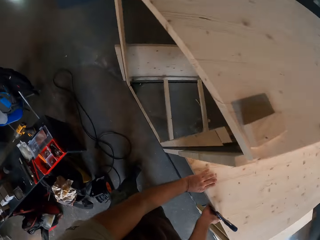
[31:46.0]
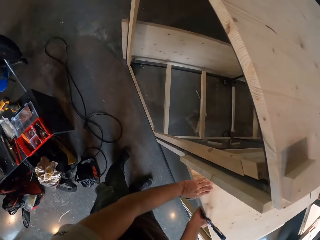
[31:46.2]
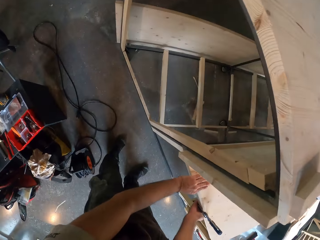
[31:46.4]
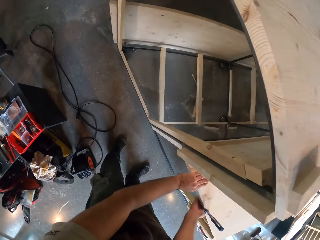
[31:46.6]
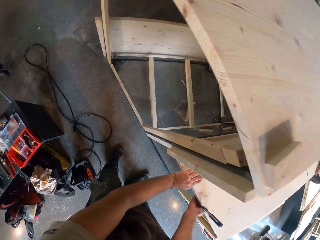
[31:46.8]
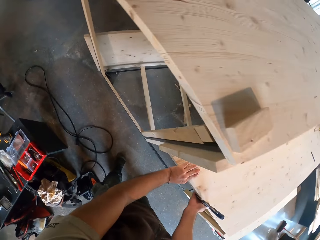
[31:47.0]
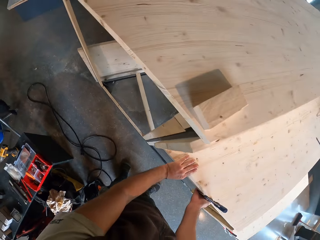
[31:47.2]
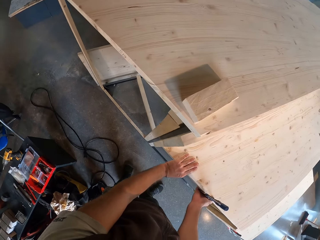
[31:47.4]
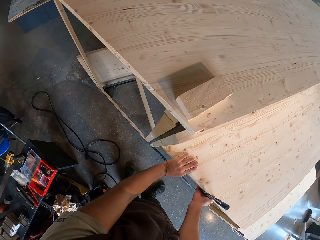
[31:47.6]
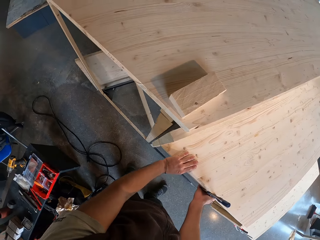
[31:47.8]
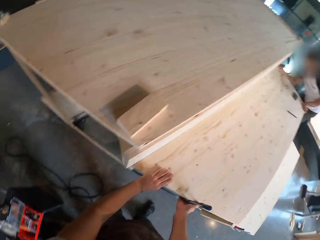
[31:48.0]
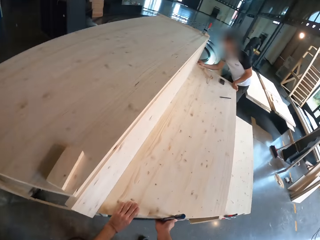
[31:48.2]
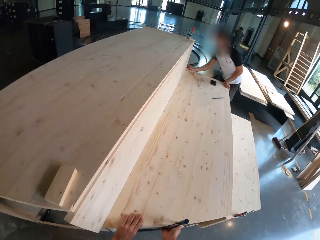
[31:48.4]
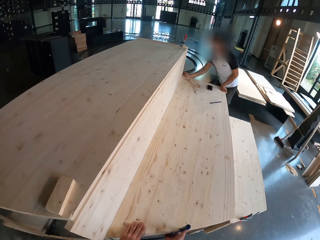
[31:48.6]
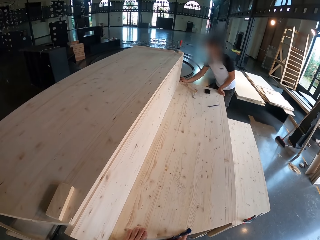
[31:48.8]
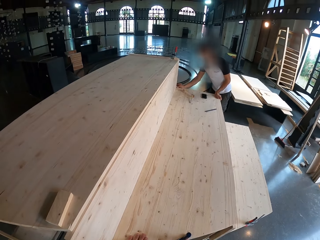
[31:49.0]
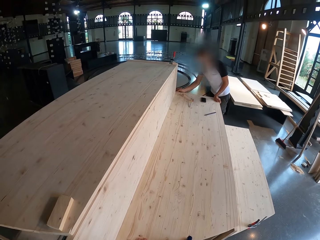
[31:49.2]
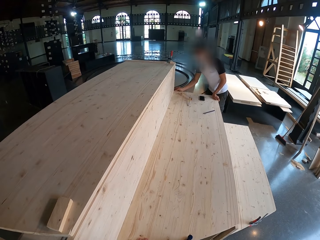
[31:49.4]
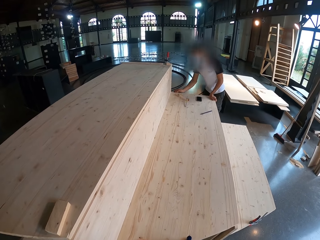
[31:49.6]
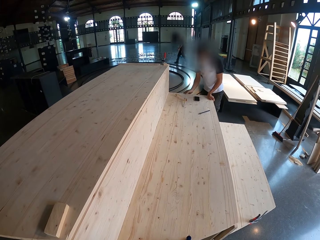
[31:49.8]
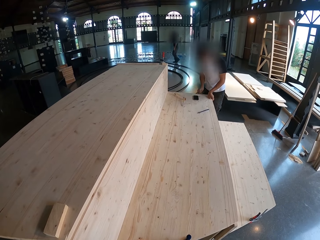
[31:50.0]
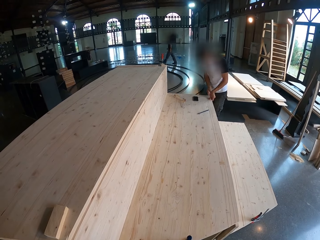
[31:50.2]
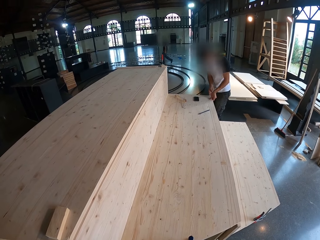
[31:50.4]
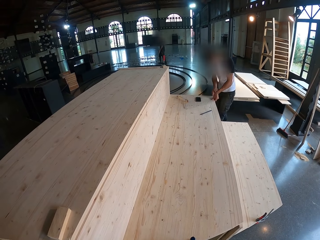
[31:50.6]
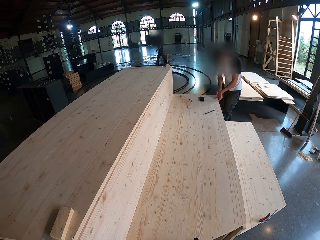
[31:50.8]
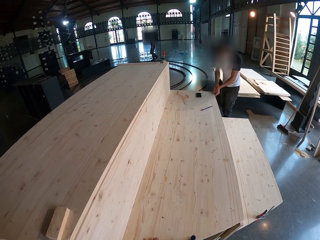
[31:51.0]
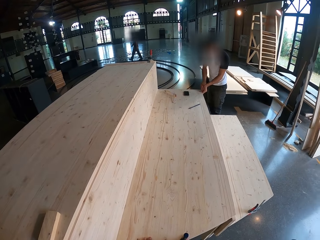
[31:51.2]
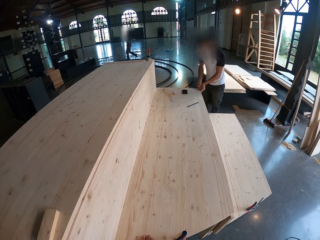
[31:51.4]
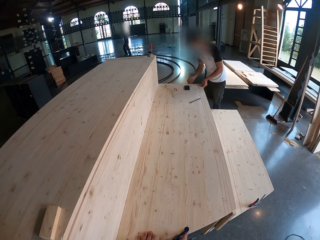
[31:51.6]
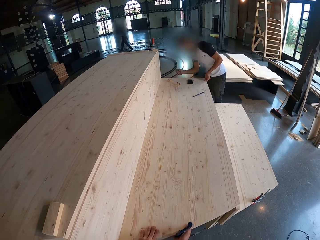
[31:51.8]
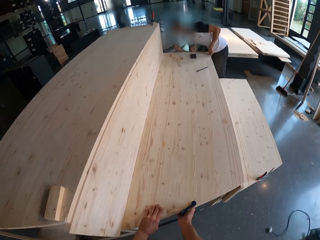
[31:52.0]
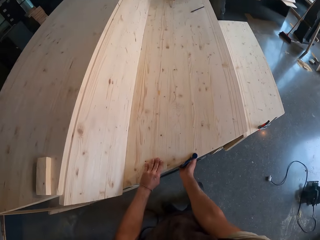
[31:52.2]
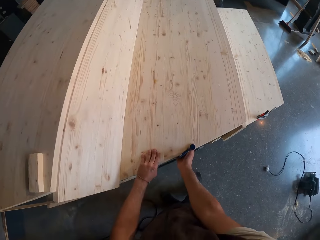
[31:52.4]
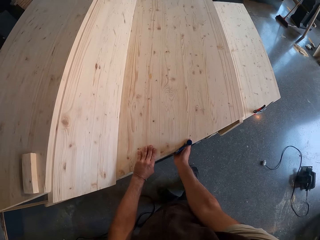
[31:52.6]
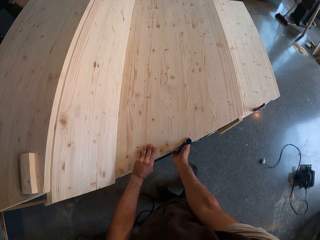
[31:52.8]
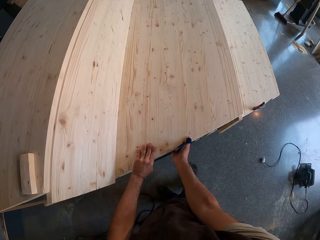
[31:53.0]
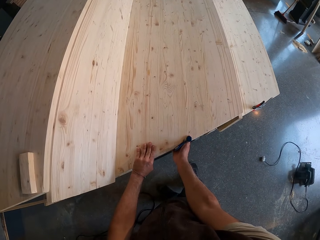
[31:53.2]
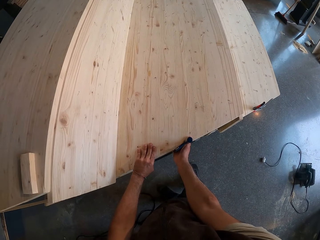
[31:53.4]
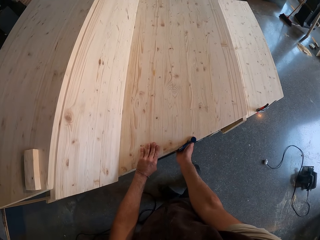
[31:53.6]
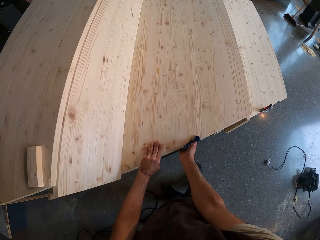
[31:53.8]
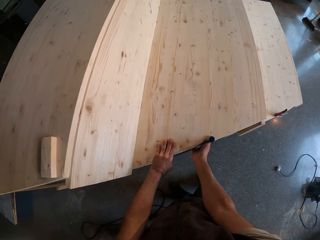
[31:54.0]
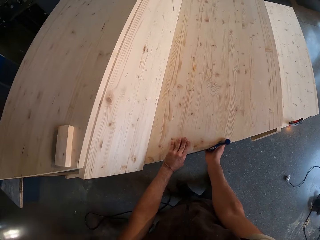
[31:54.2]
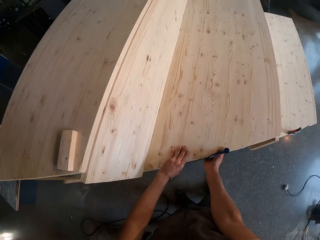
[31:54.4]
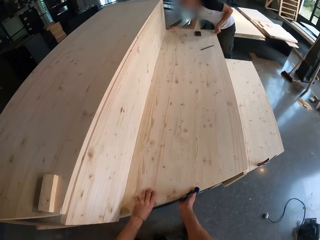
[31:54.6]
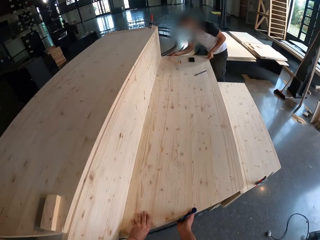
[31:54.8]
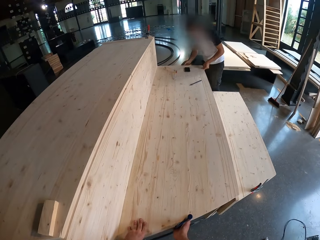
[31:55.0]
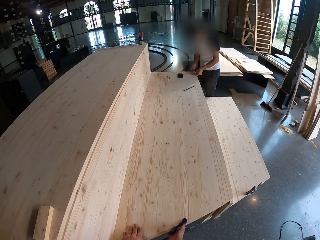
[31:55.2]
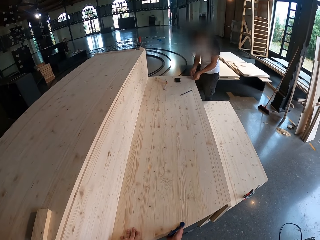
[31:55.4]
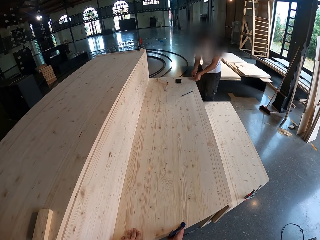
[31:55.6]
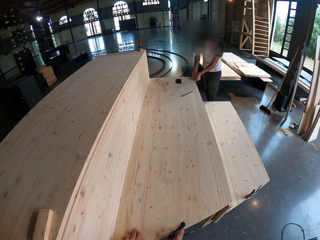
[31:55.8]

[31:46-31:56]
The camera wearer looks around. A man works on the stage with both hands.

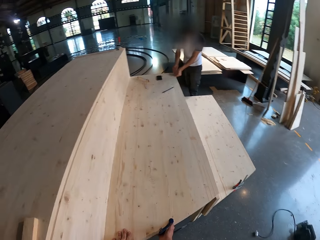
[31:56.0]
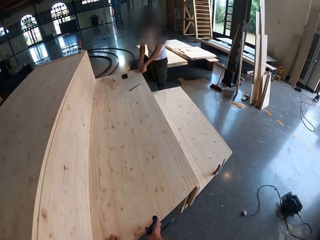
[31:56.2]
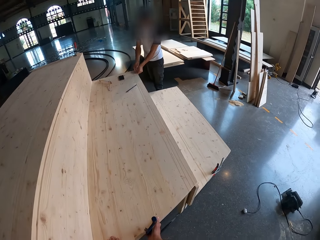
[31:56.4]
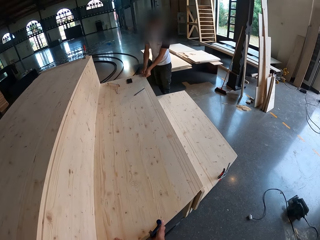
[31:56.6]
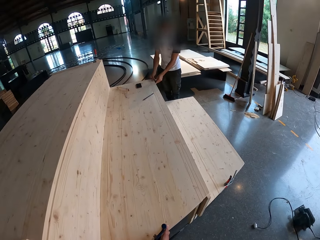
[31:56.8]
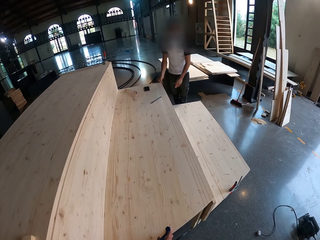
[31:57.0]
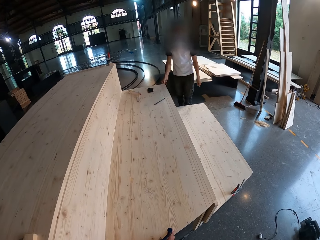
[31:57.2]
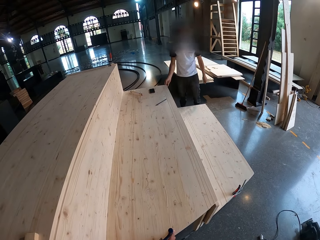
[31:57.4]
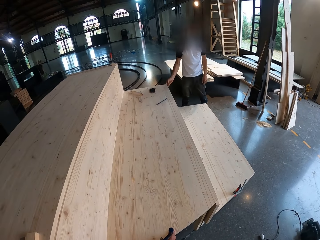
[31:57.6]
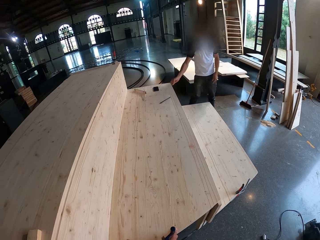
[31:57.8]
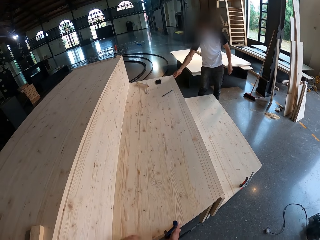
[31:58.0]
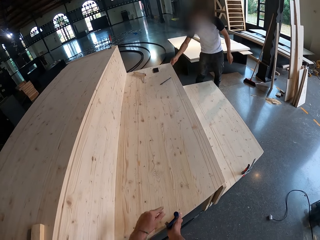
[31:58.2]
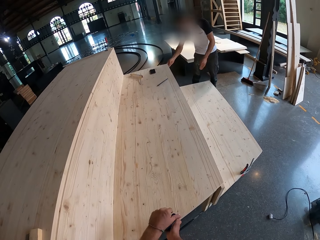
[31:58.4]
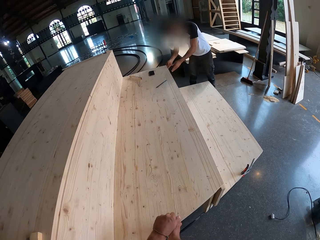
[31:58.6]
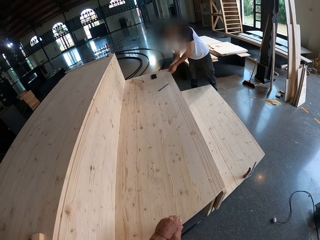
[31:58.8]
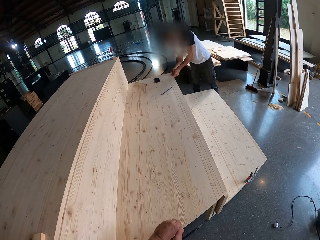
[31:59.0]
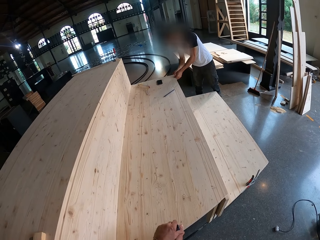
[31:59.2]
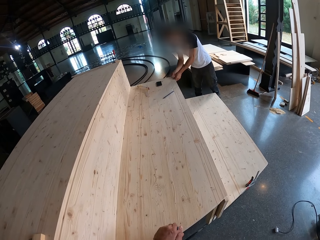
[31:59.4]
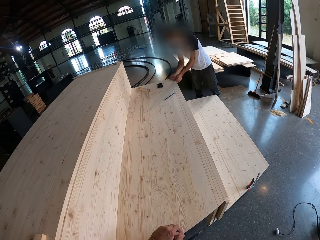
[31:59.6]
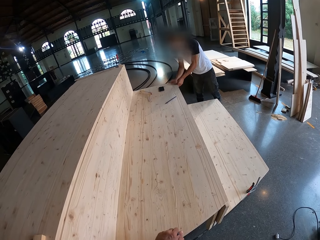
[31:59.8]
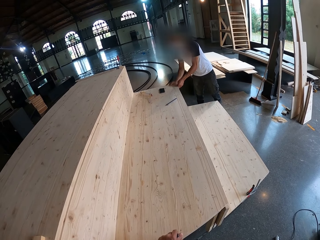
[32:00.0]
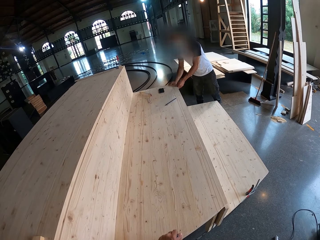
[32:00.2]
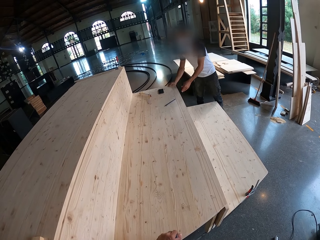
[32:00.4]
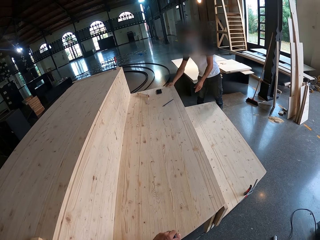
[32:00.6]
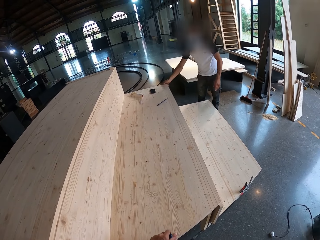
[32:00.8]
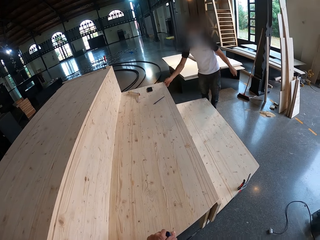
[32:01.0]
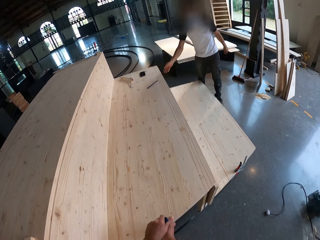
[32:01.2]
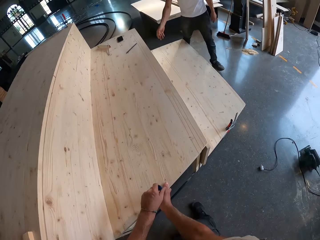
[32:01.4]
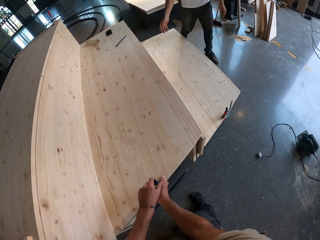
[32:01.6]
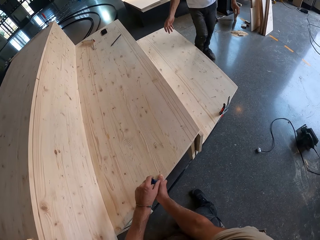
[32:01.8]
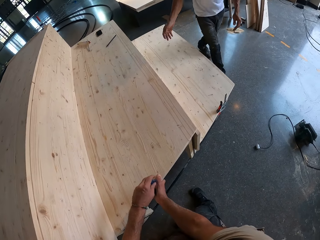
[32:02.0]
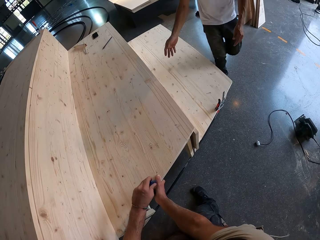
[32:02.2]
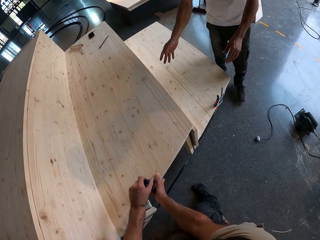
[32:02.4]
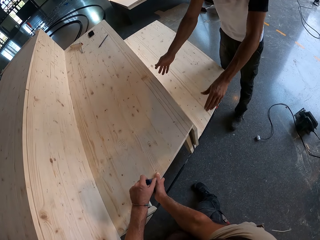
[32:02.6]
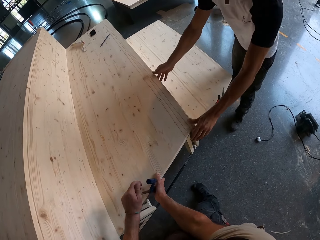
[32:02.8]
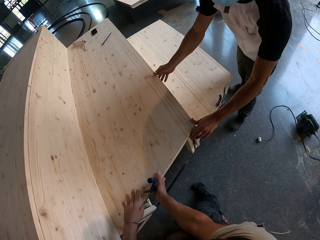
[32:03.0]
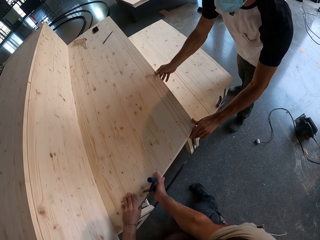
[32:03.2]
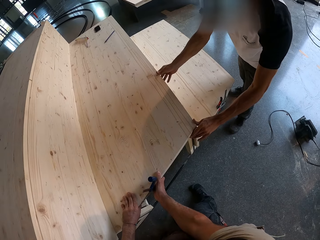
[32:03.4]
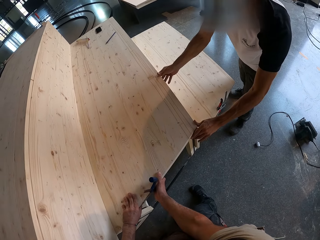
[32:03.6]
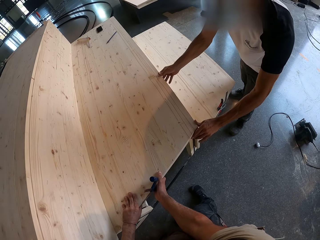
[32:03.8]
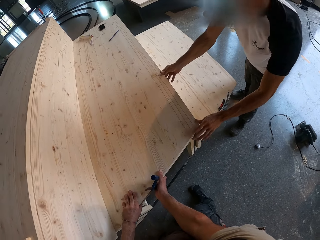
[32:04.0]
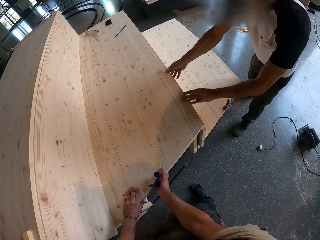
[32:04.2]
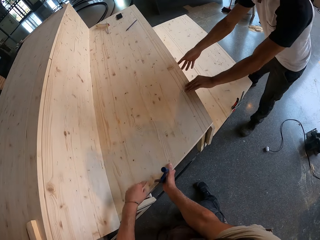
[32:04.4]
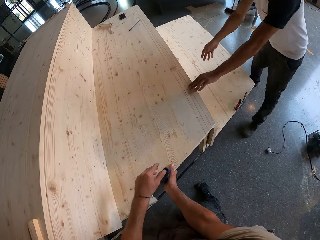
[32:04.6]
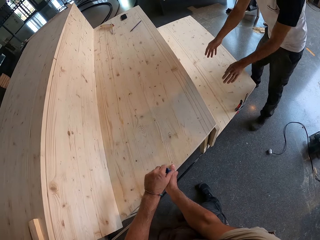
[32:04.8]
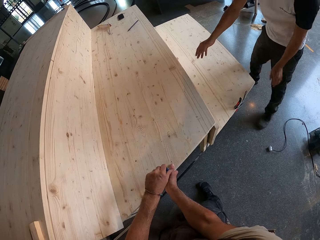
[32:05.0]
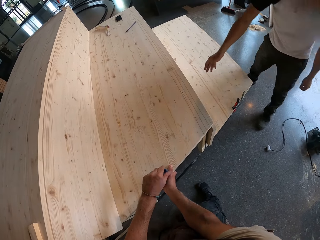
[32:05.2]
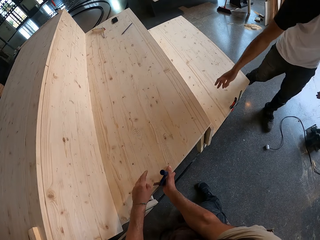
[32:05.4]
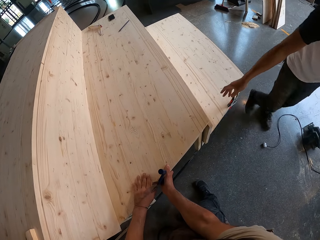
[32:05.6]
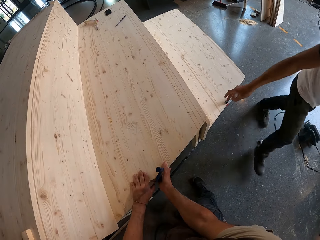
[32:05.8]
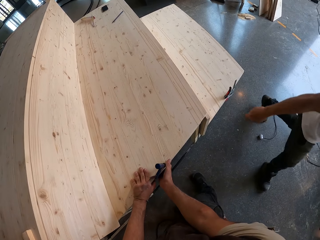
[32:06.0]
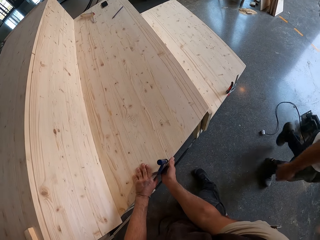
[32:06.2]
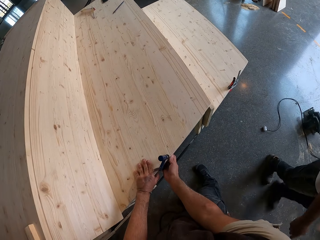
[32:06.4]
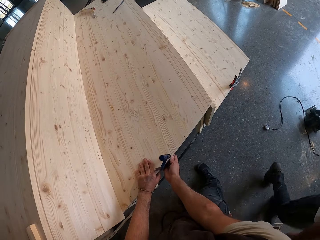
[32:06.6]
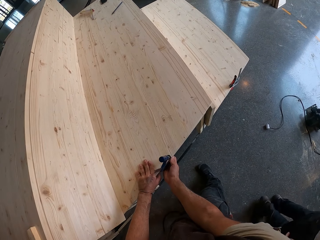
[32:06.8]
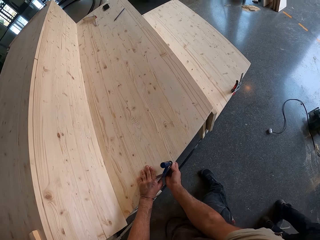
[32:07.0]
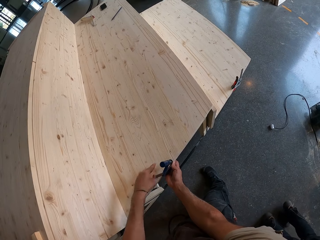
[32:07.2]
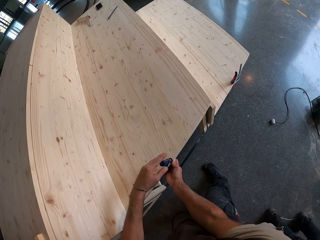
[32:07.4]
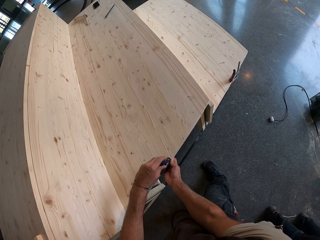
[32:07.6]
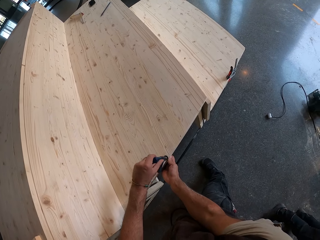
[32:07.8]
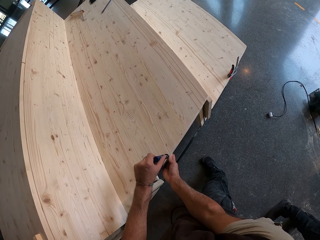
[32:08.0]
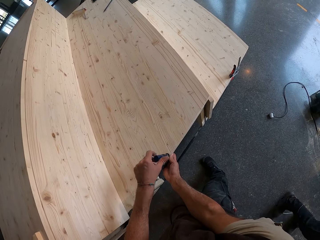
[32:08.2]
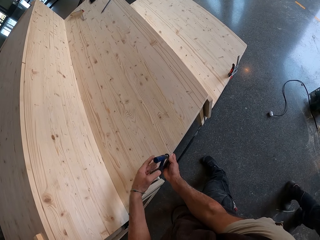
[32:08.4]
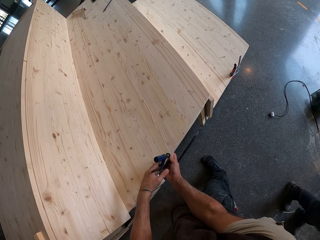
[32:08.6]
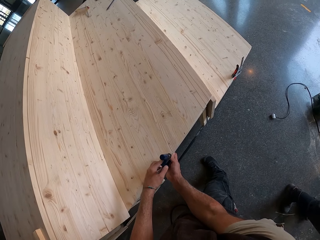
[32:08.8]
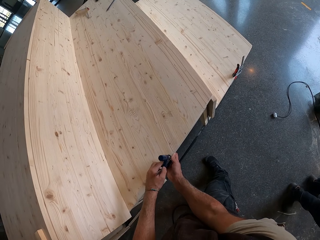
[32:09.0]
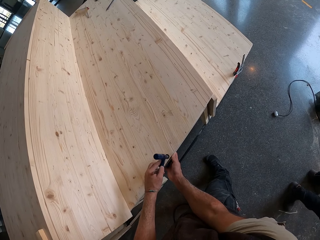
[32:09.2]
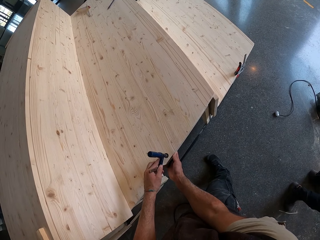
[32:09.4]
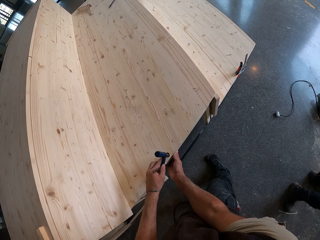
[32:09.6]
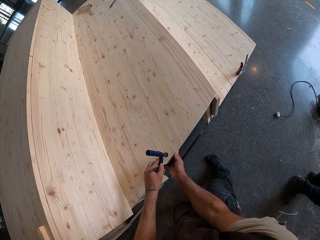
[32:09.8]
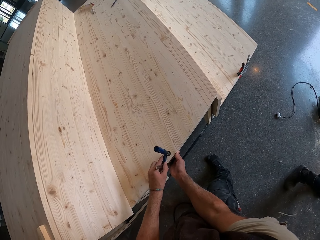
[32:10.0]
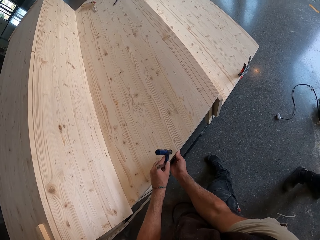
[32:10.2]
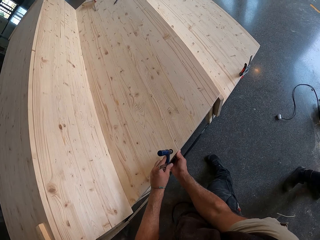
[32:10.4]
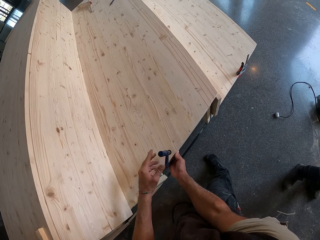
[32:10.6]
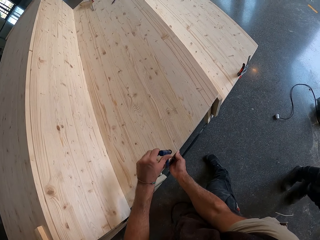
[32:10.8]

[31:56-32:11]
The camera wearer holds the clamp with both hands. He fixes the G-clamp. He adjusts the clamp with his left hand.
